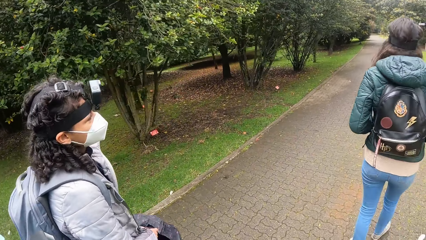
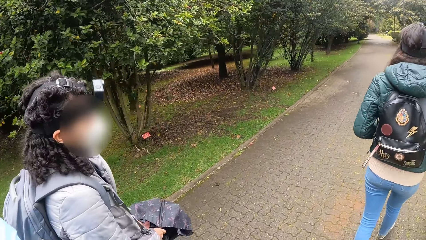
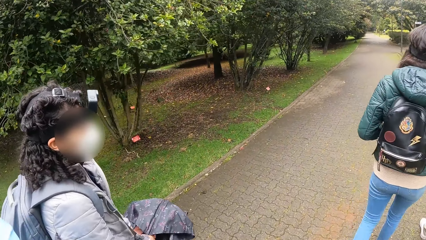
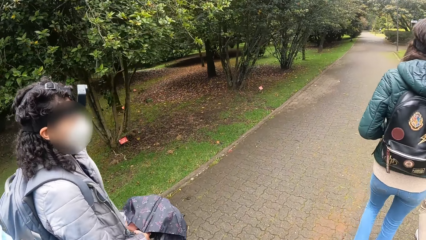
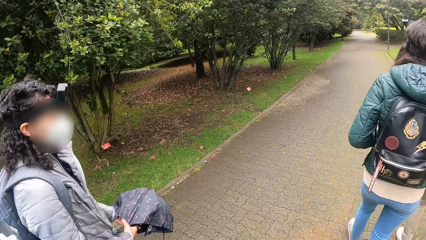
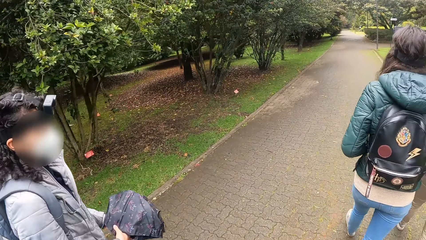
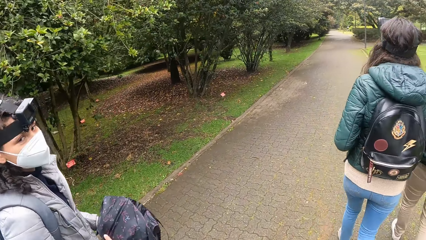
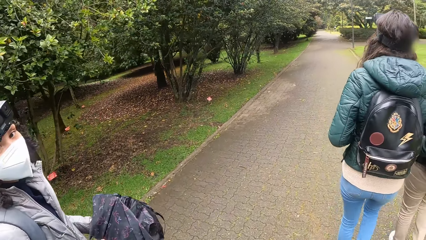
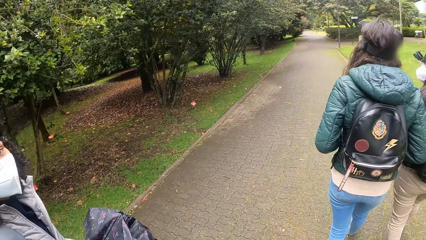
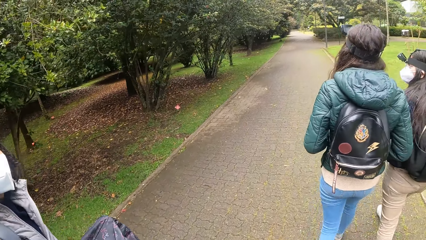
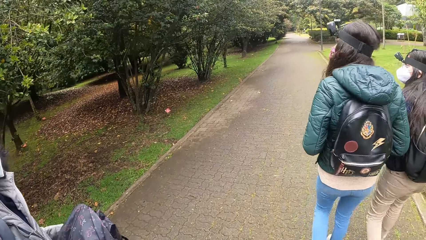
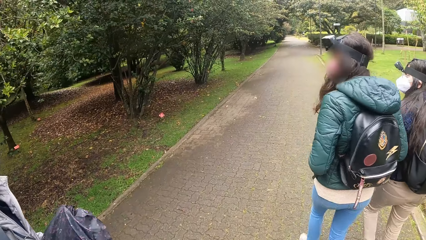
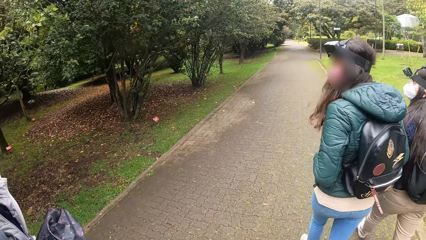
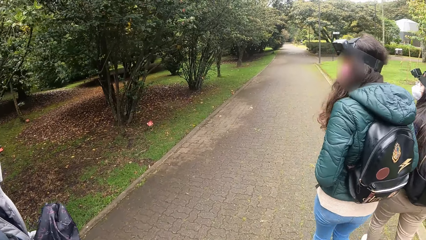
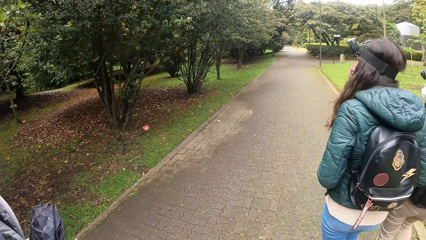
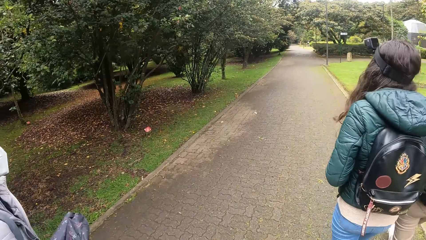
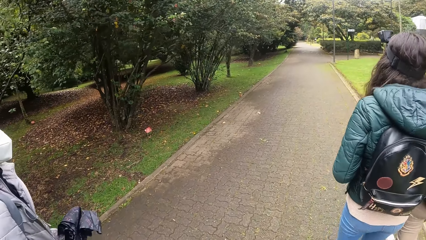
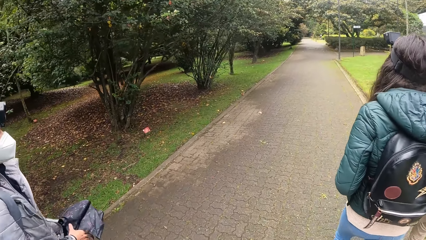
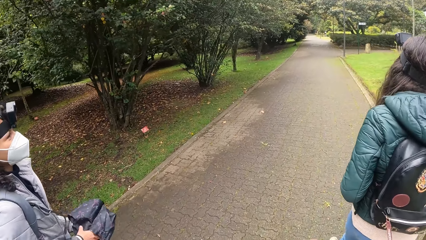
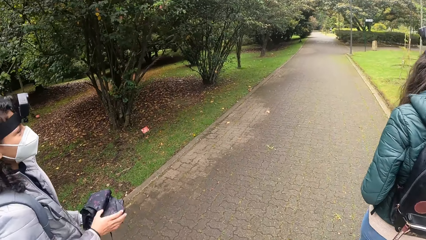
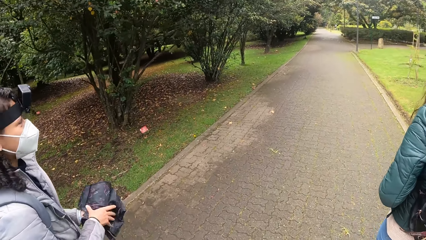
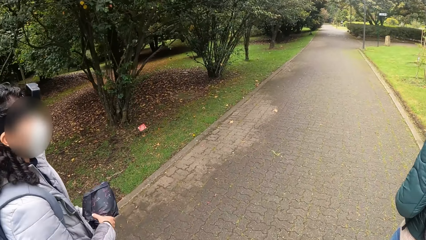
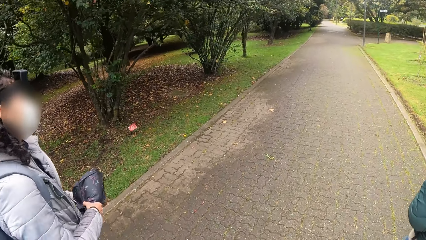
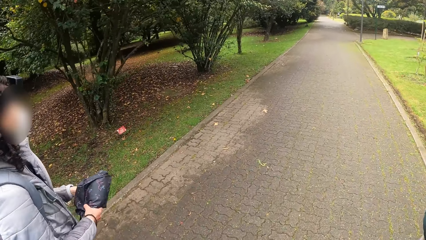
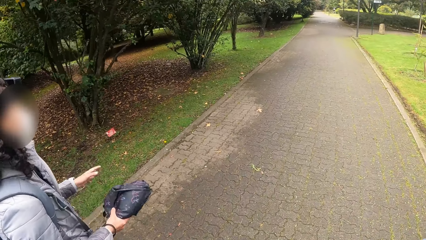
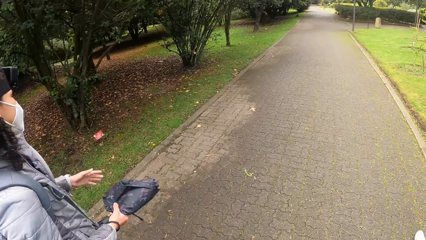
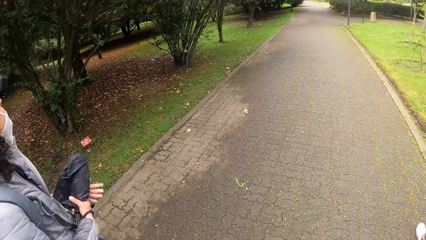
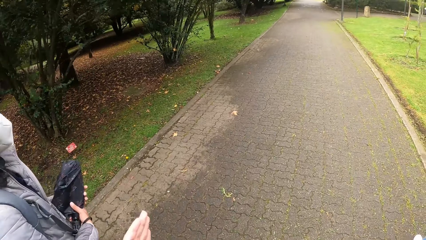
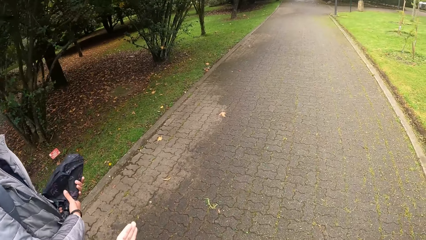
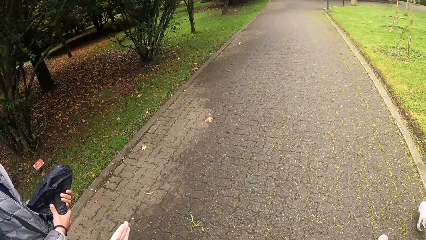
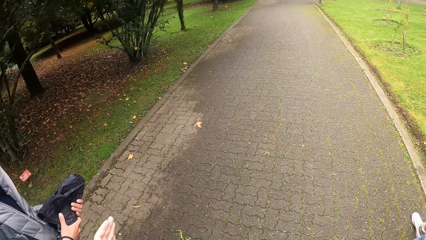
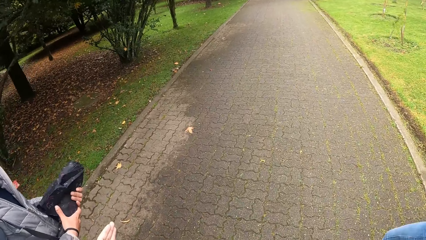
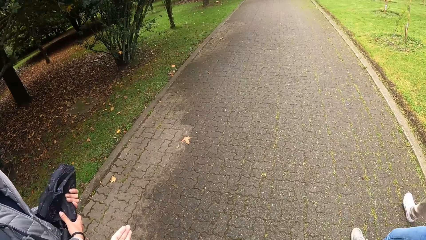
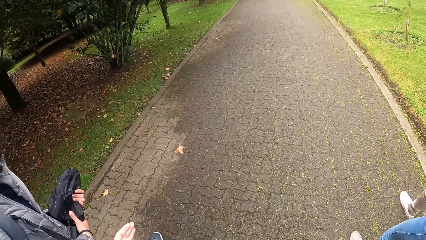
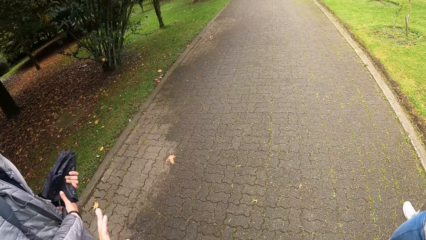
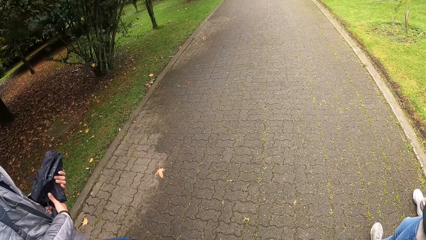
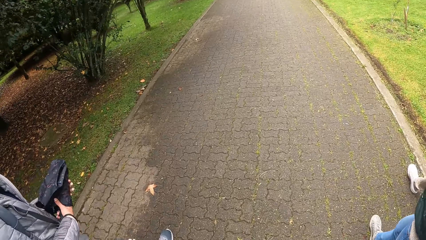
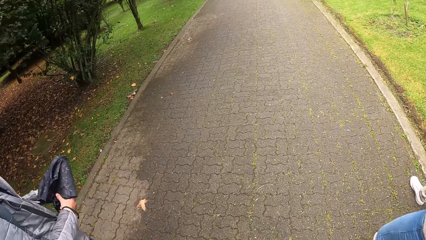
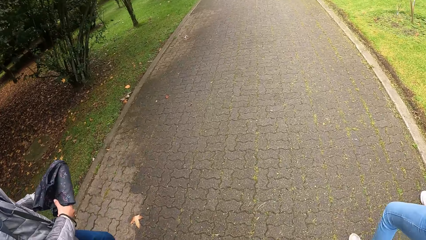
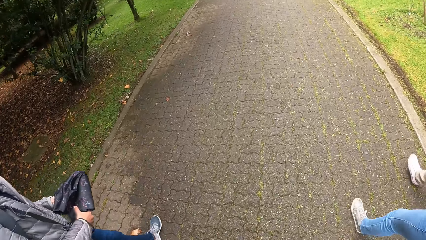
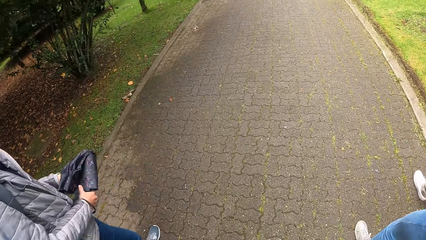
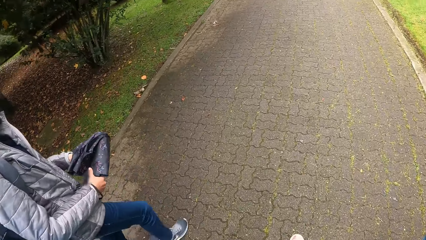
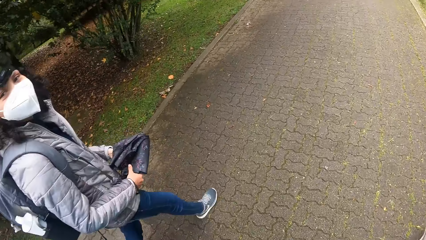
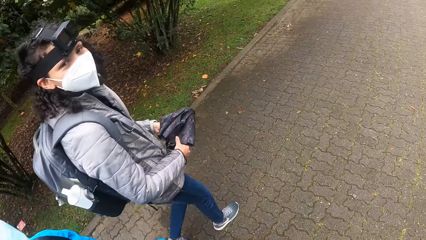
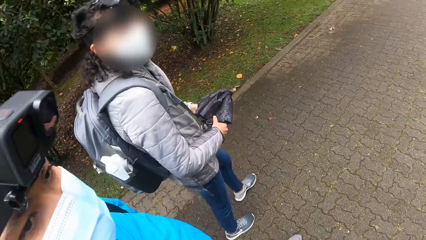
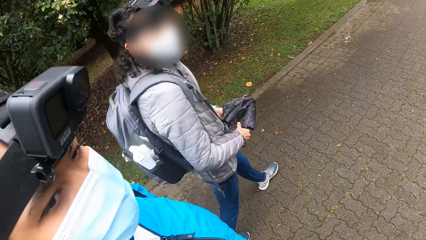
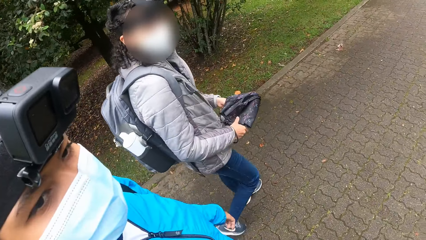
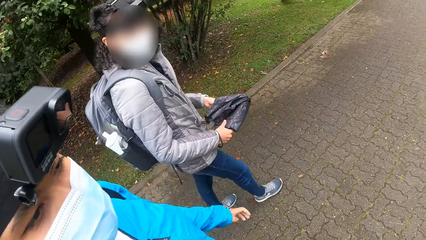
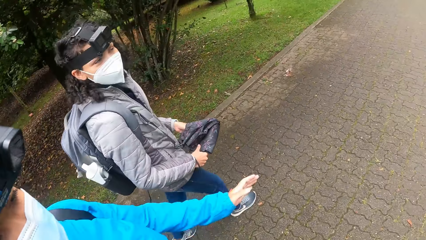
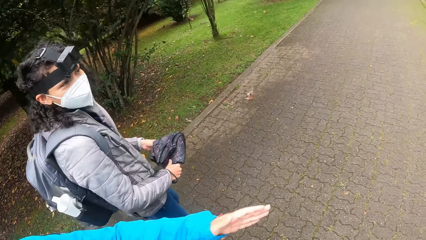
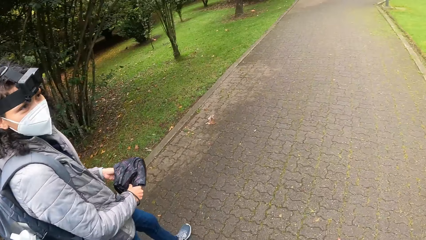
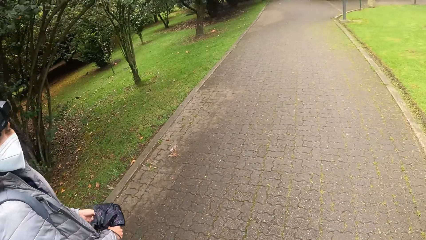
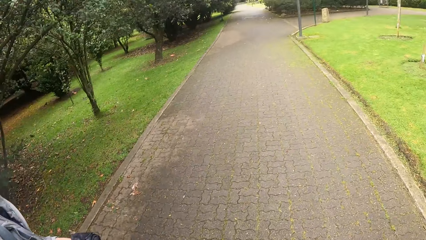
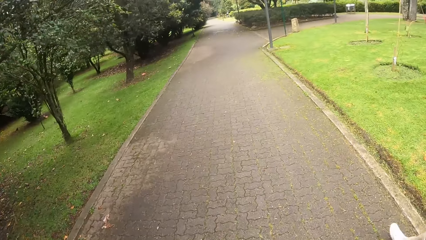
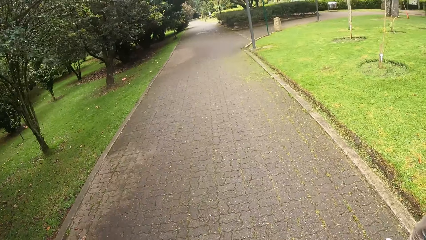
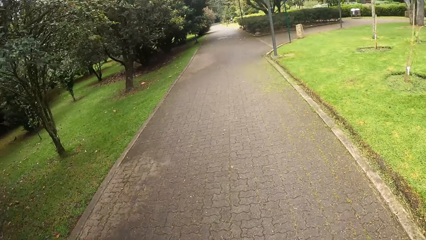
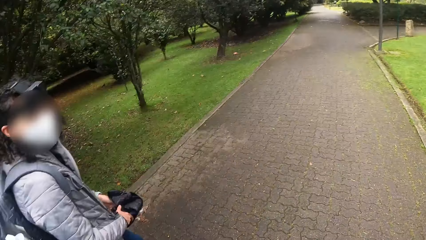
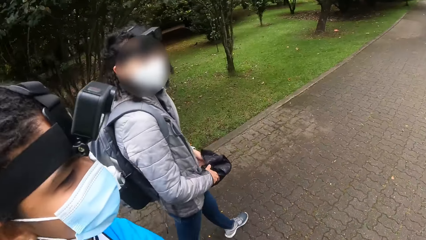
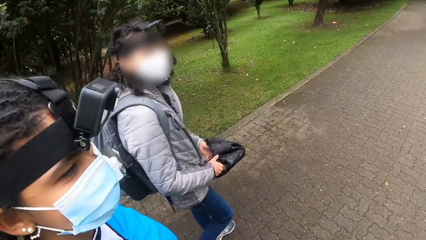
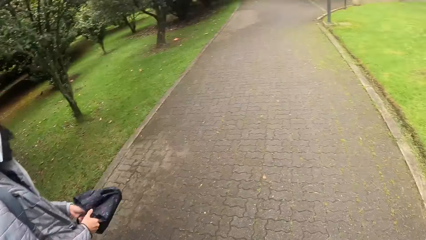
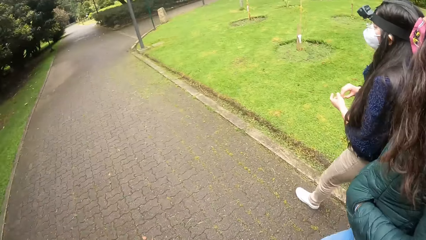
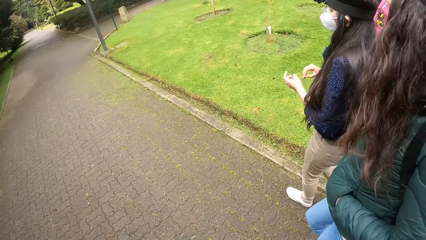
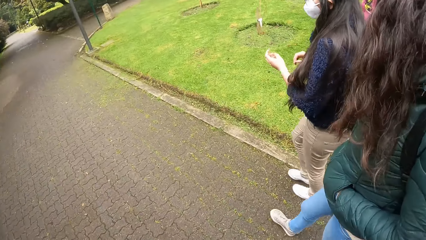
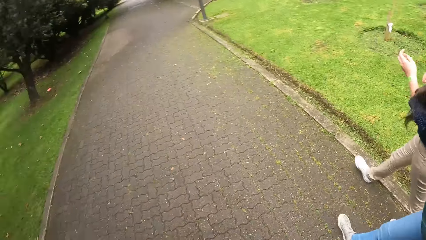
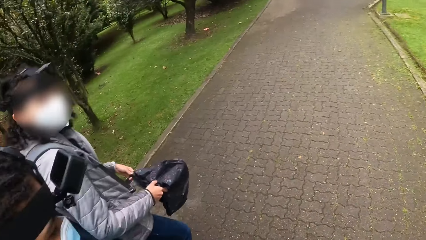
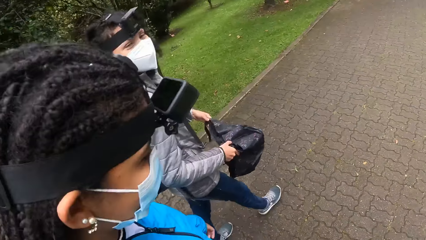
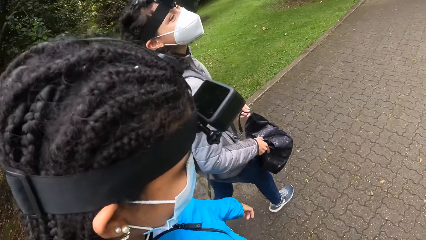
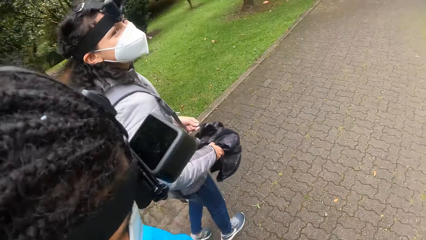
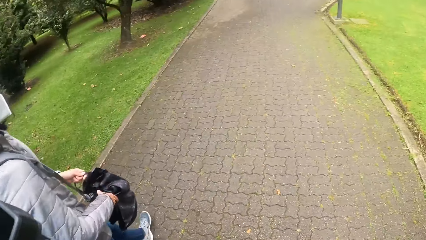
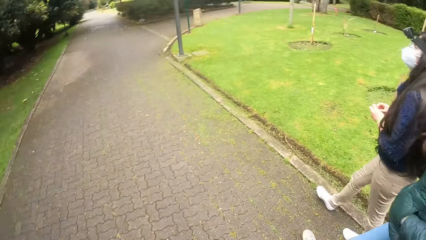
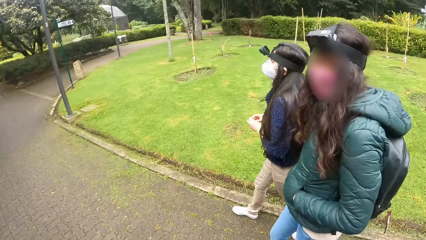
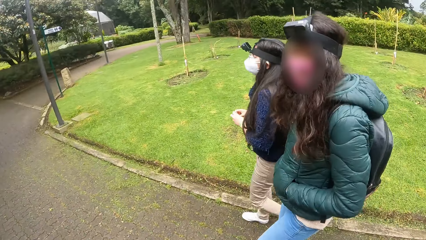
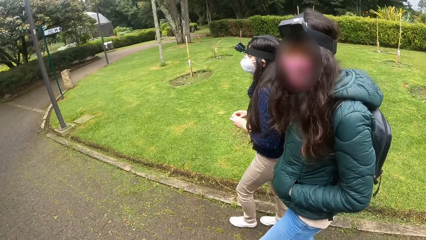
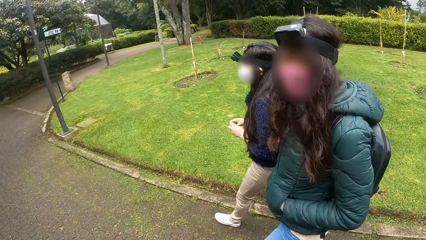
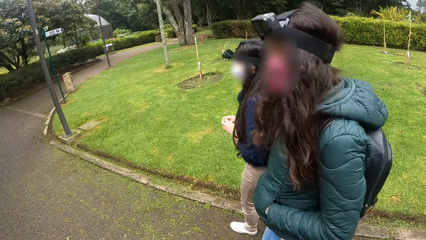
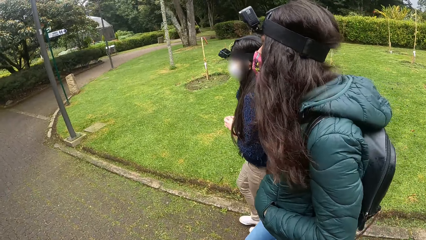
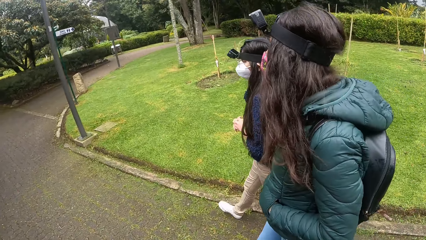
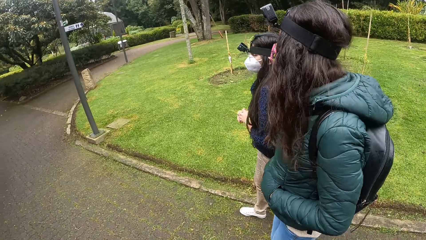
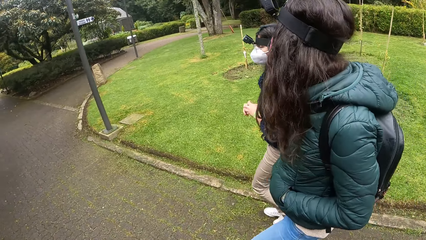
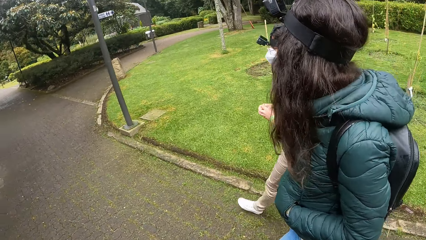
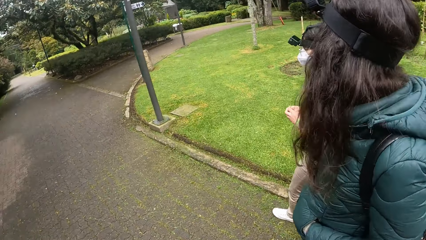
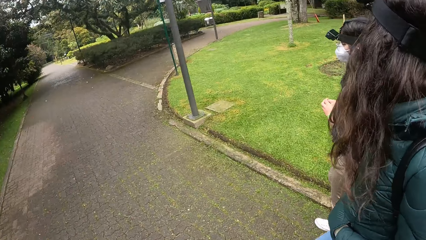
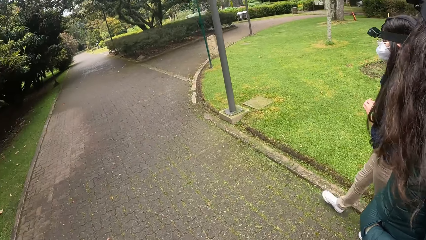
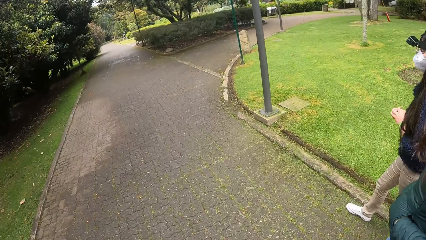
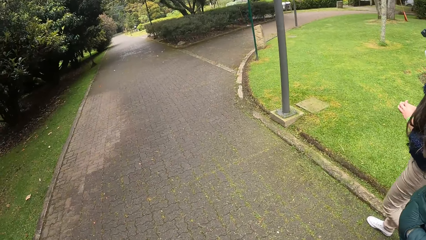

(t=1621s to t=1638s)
The camera wearer walks alongside a woman. The woman folds the umbrella. The camera wearer walks alongside the woman. They interact with another woman. They walk alongside the first woman, a third woman, a fourth woman and the second woman. They look around.
